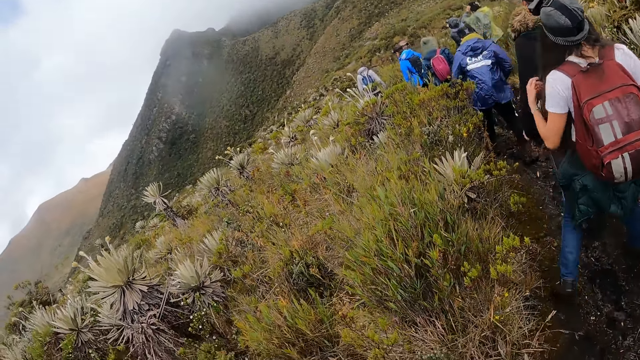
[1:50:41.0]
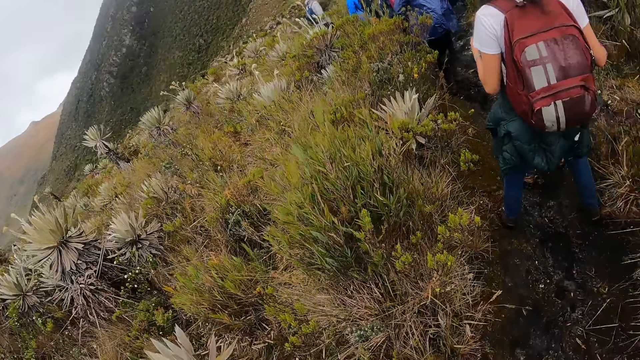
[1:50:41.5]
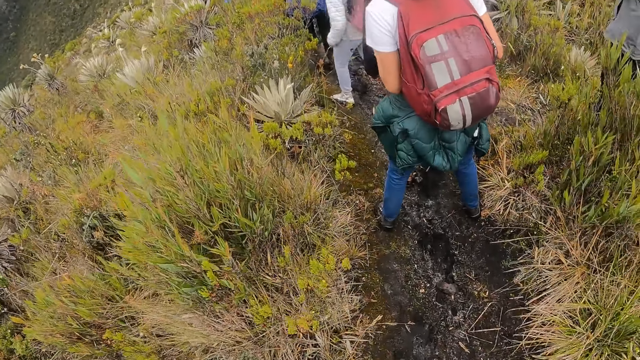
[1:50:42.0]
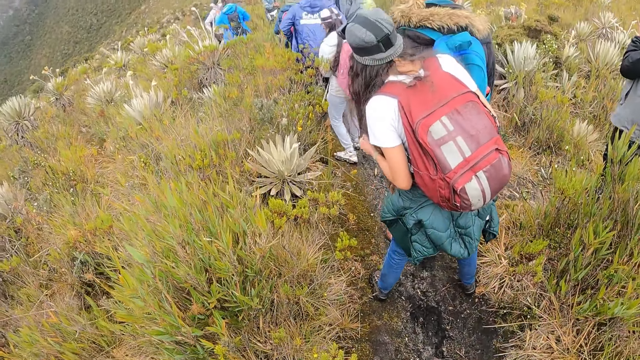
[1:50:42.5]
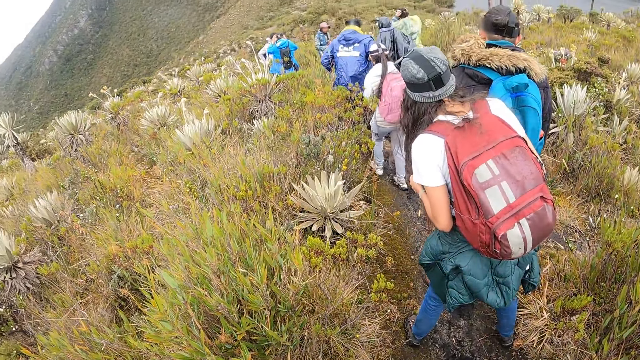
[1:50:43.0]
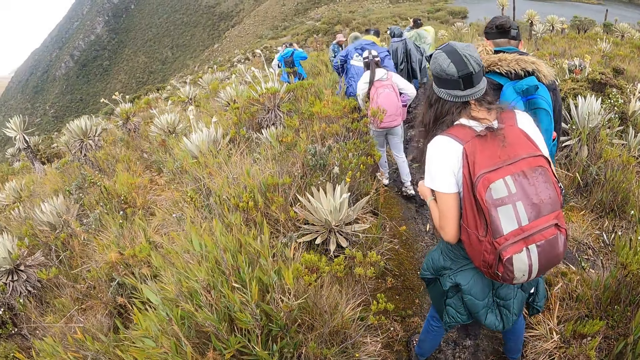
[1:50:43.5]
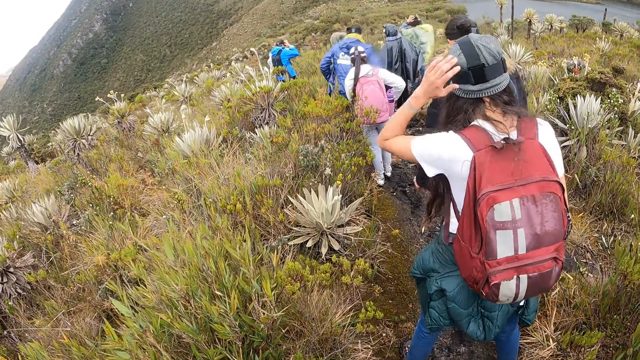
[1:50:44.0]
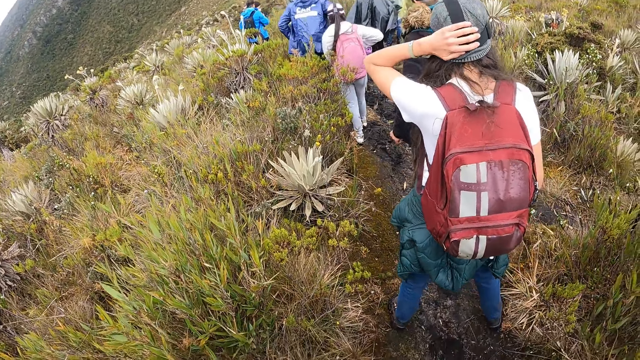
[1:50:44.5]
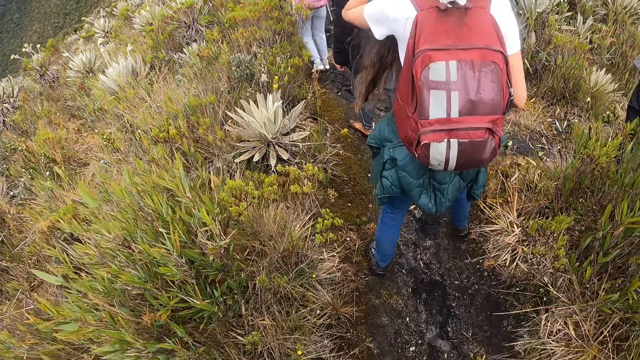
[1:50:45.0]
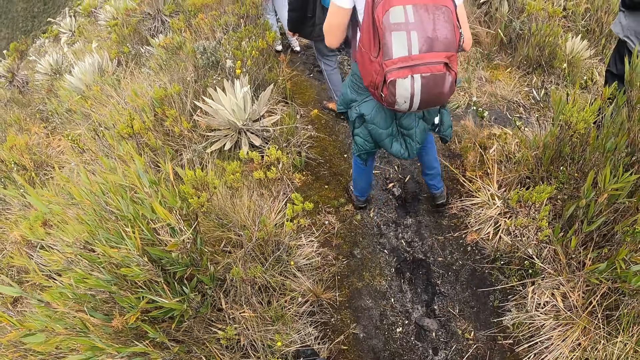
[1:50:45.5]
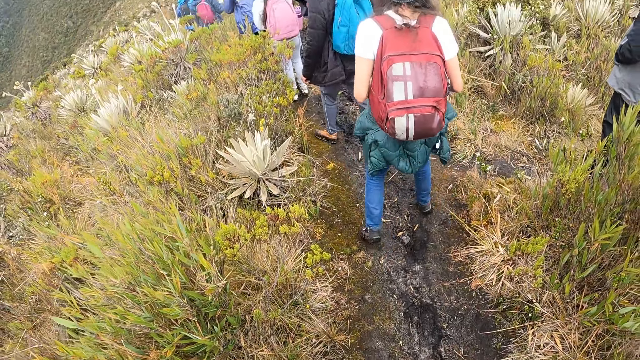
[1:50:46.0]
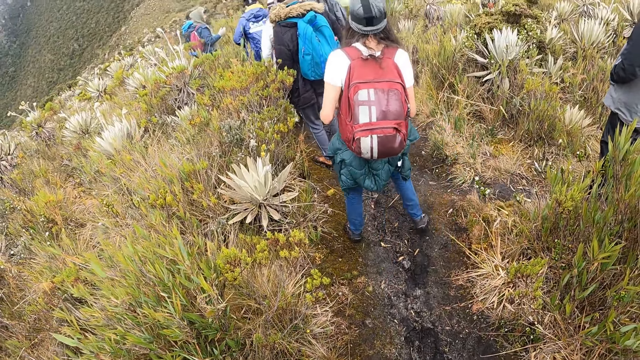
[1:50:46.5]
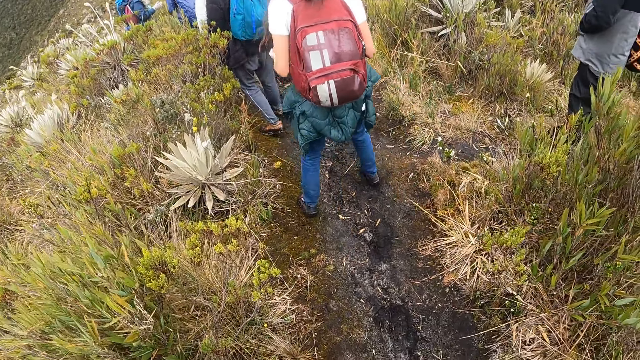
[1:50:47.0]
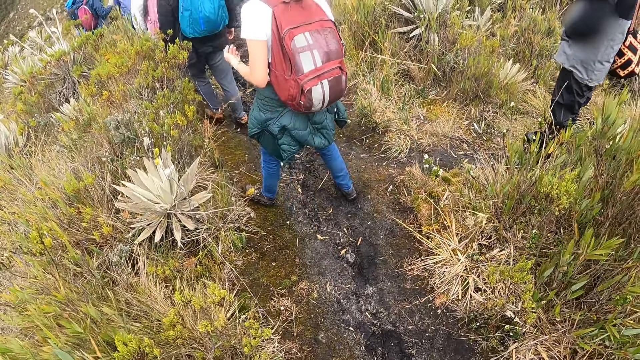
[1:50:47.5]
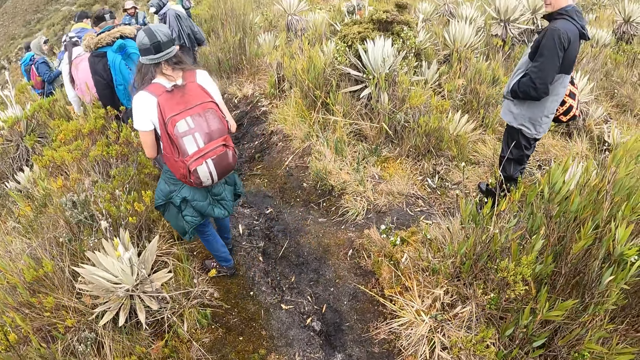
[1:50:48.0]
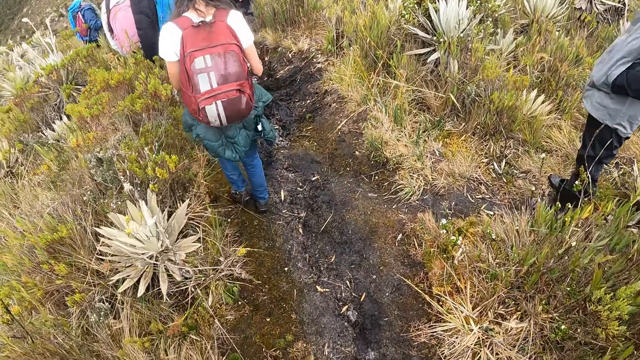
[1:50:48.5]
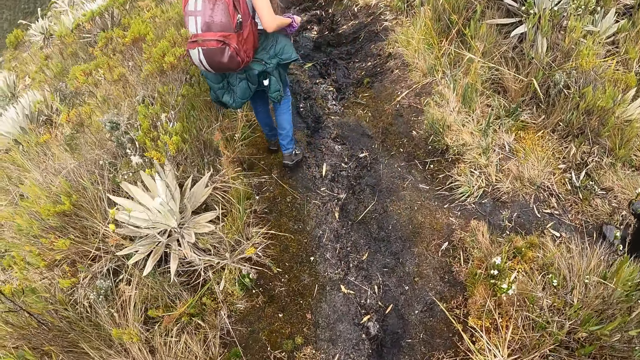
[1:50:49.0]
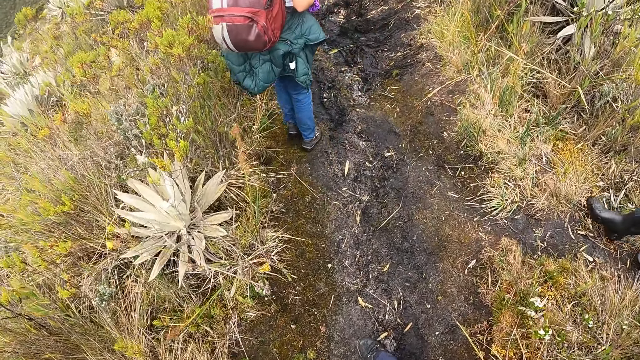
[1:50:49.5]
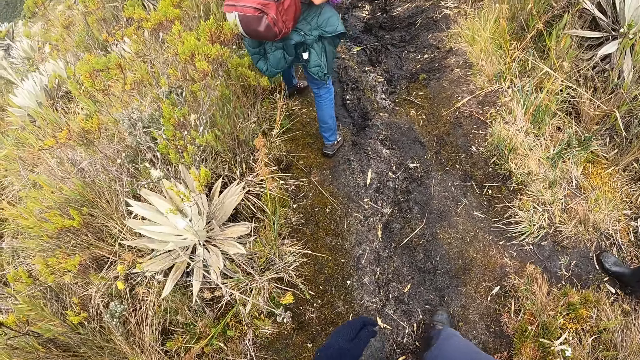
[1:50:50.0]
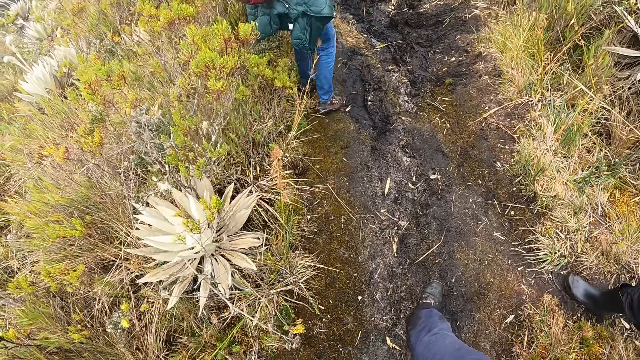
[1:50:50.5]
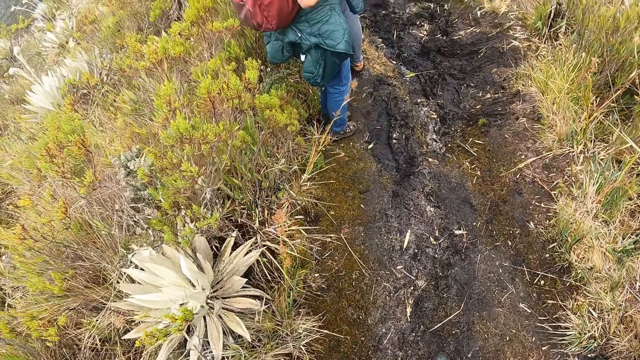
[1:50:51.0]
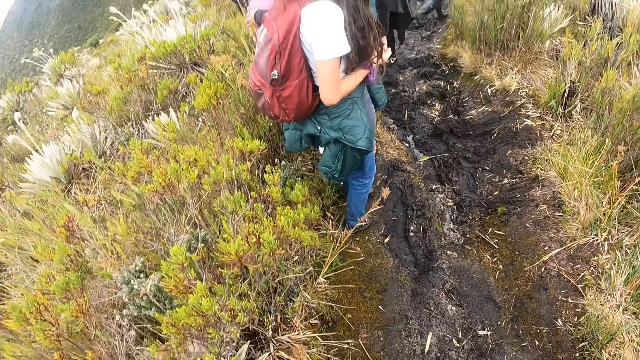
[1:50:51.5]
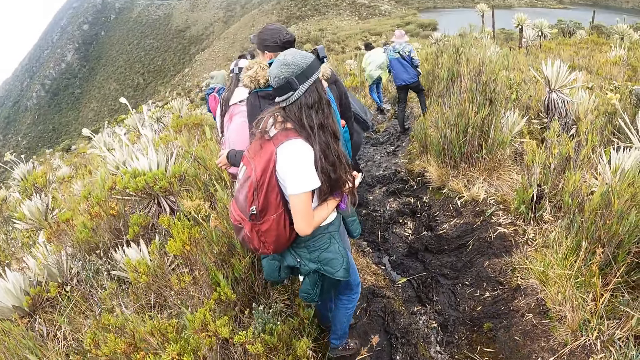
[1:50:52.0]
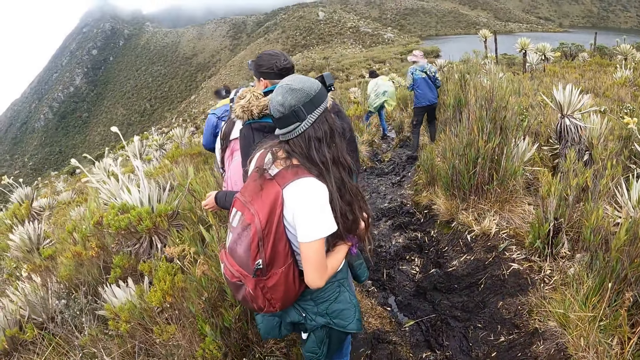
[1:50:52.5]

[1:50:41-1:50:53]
The woman adjusts a camera or cap on her head with her left hand. The camera wearer hikes on the mountain with the group of people. They look around.

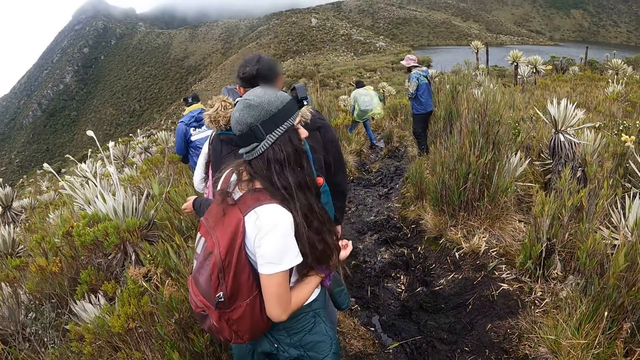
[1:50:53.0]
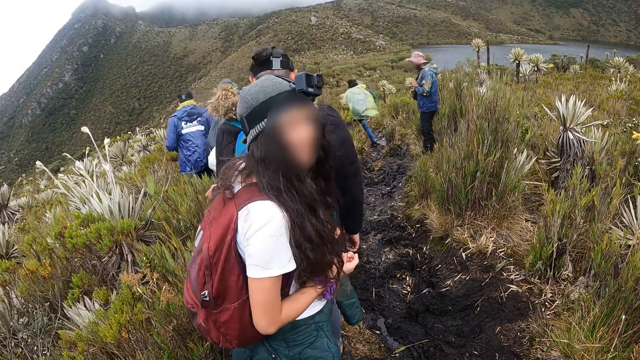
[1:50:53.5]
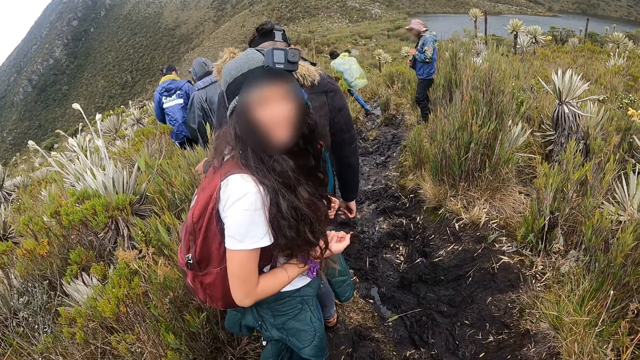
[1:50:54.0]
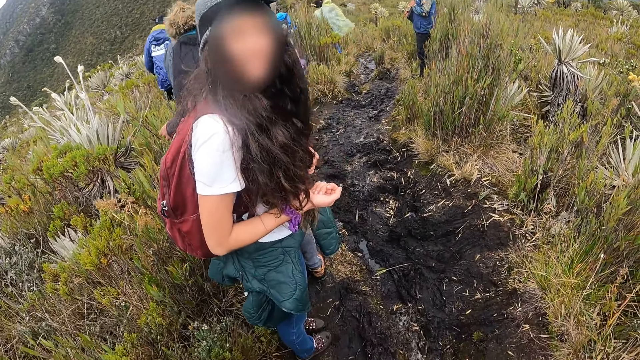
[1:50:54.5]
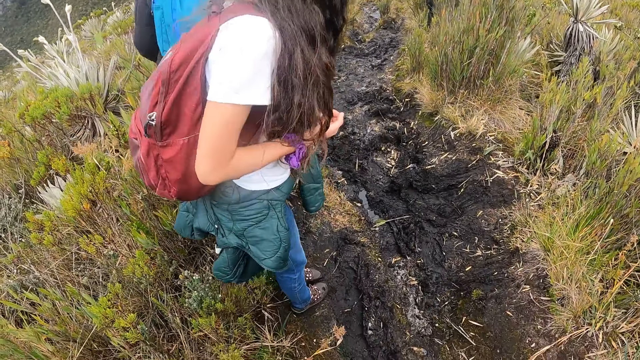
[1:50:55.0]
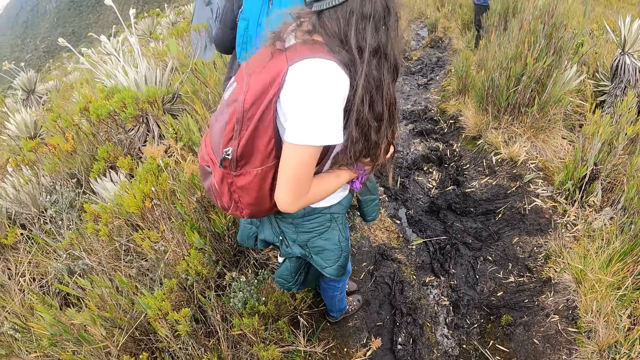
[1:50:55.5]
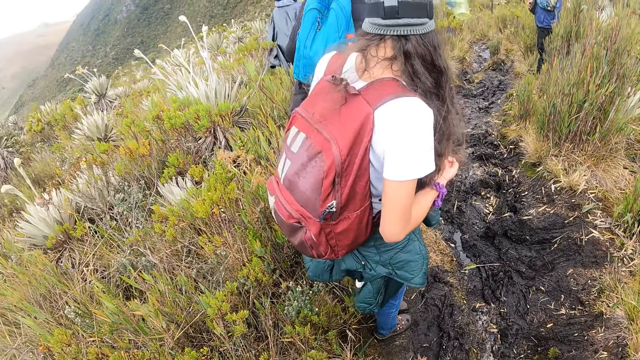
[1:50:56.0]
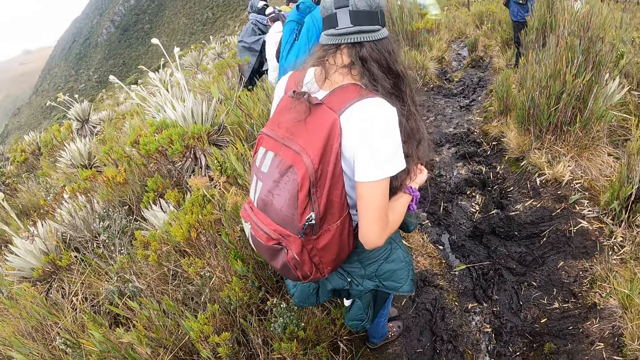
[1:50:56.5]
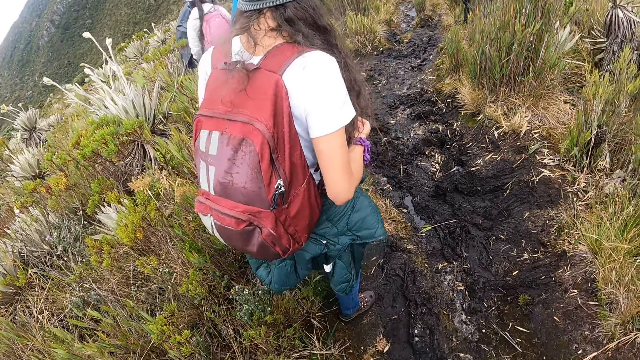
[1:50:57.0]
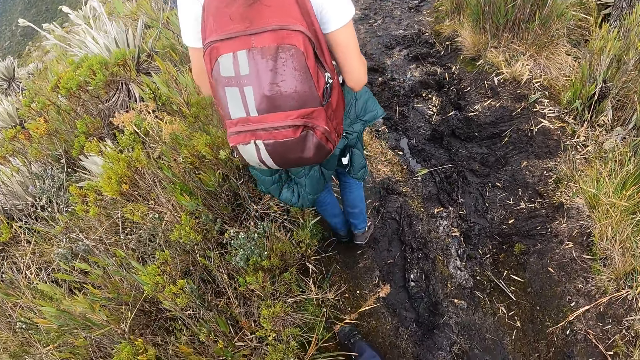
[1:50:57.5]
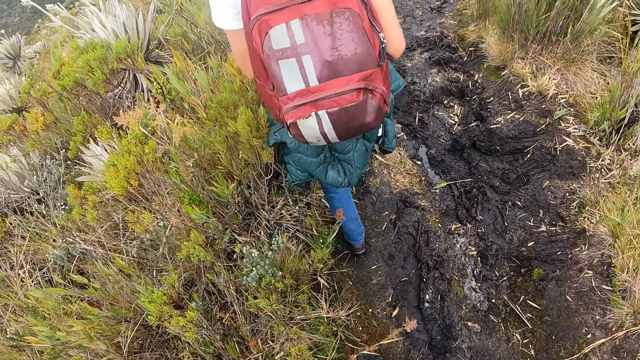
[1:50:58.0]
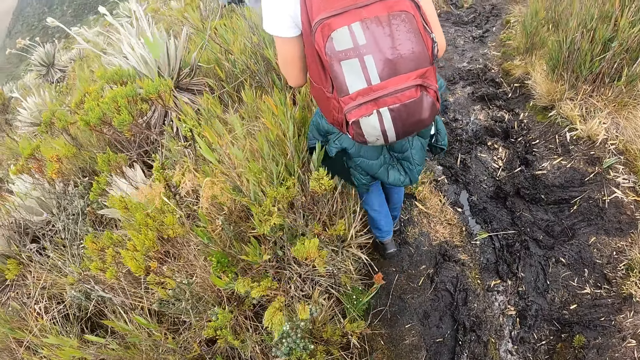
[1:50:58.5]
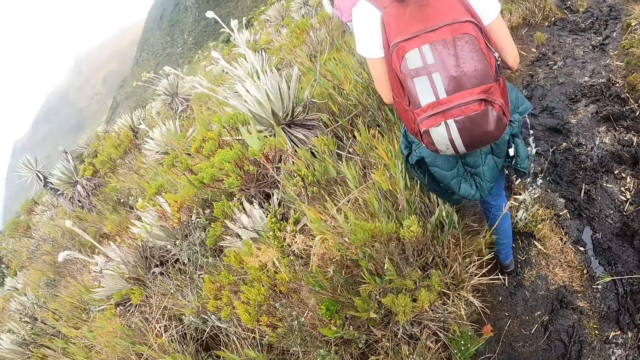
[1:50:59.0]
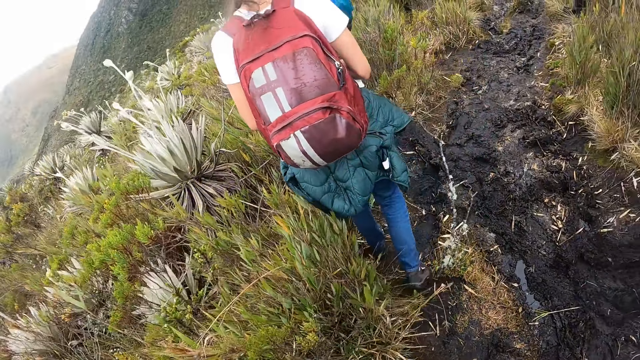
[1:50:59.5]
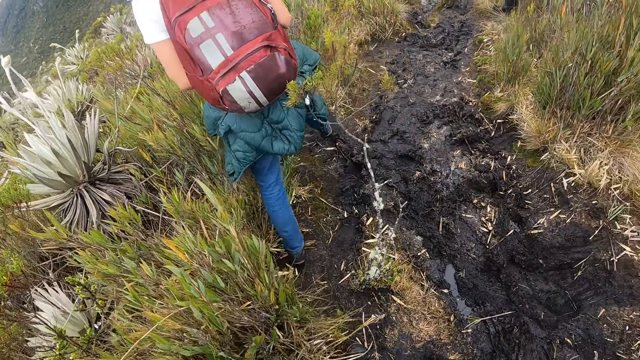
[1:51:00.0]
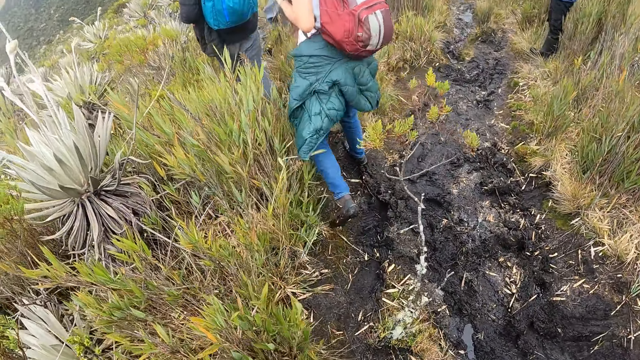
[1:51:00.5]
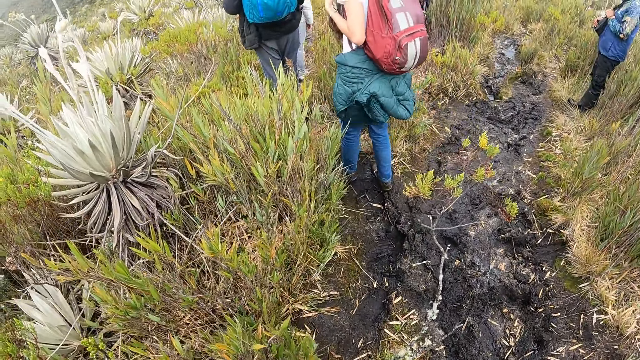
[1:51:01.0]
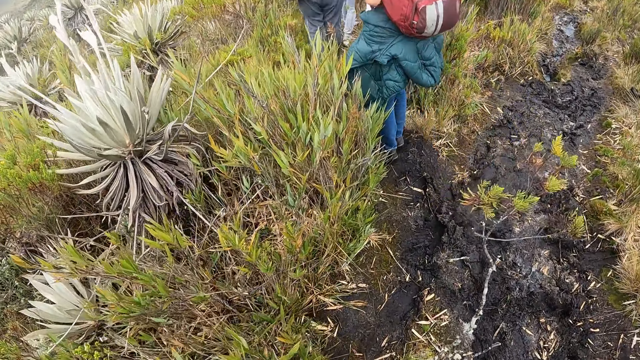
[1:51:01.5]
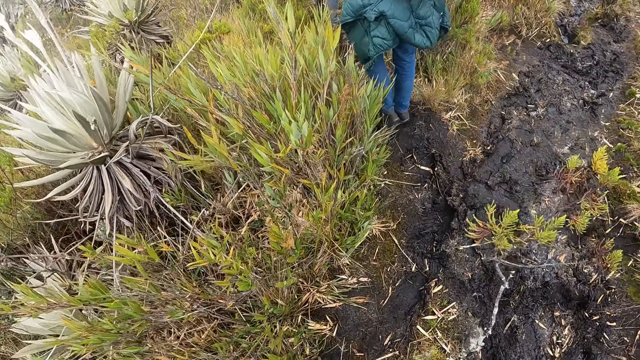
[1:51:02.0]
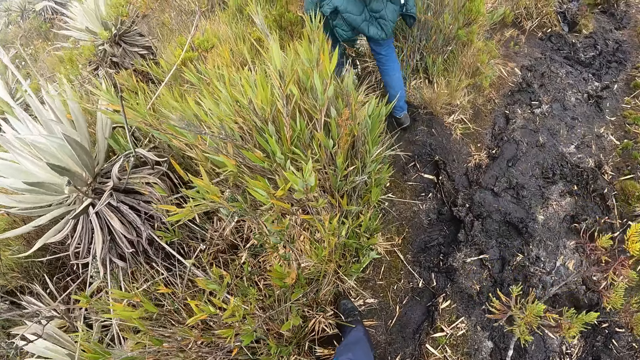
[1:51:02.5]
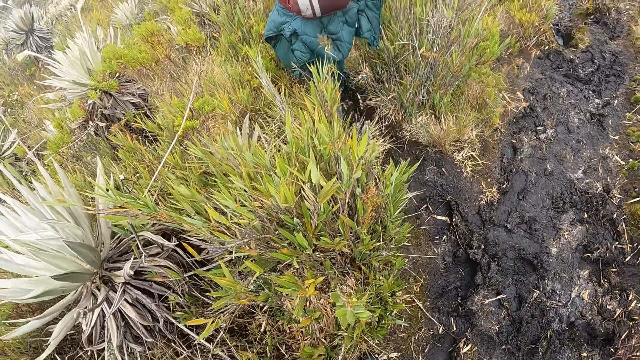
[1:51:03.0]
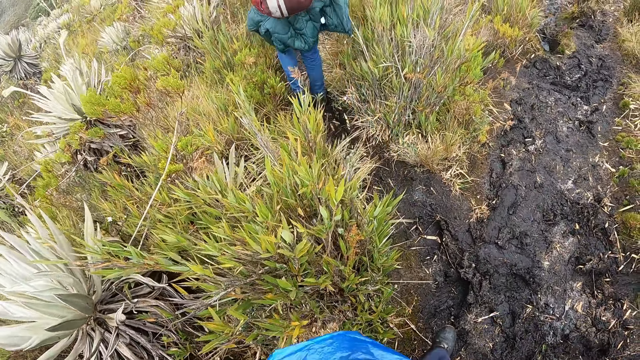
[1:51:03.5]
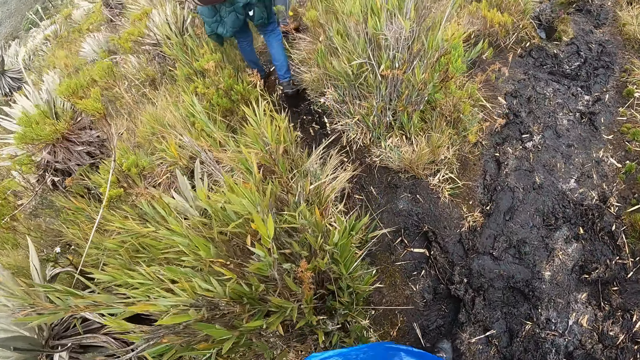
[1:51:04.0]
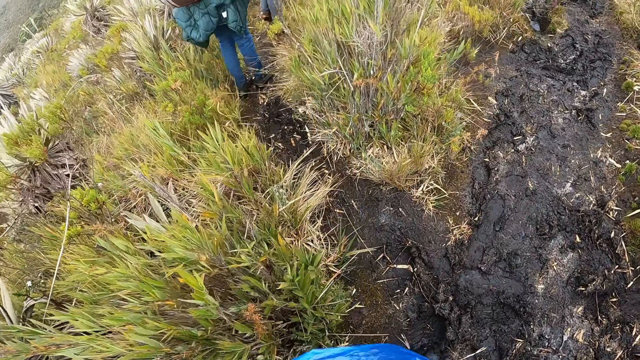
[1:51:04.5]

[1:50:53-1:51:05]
The lady shakes her hand. She walks around. The camera wearer hikes on the mountain with the group of people.
